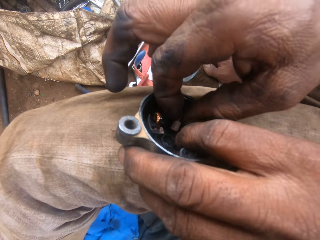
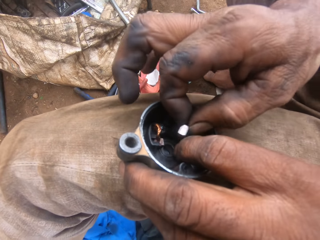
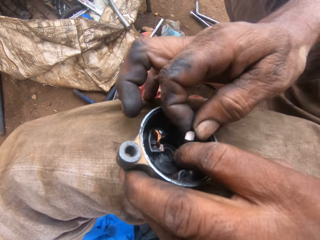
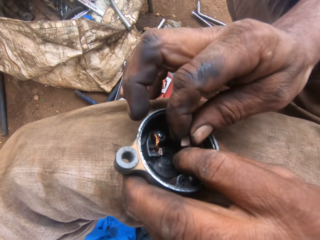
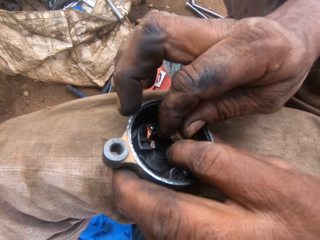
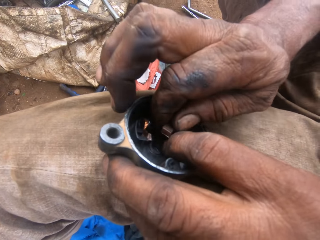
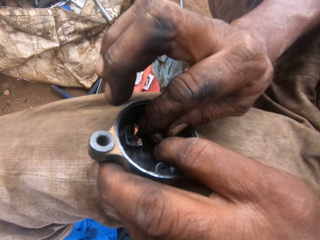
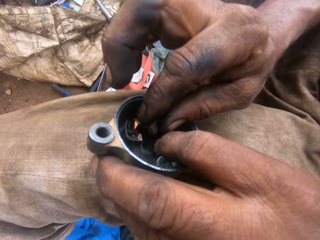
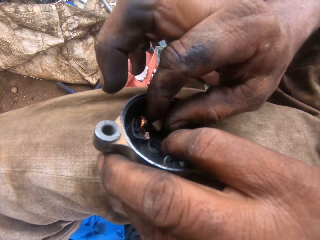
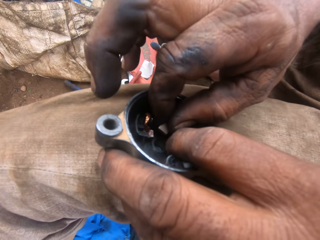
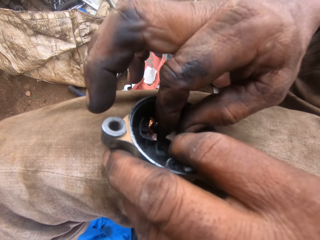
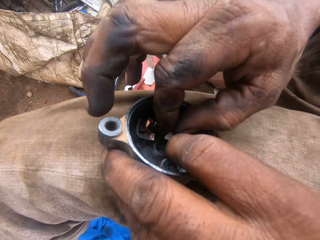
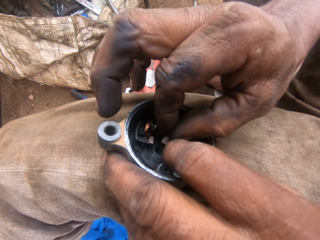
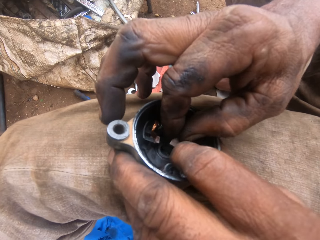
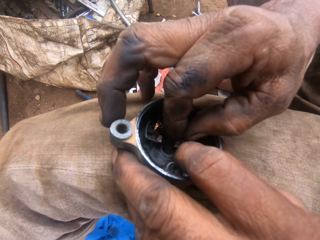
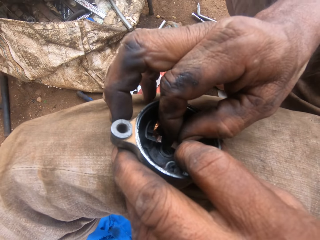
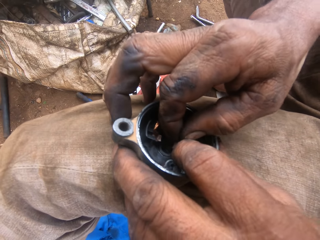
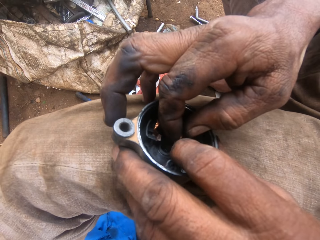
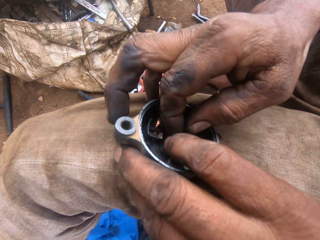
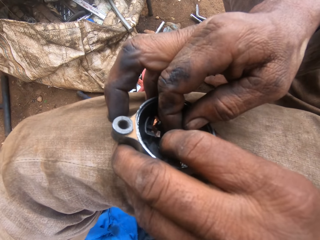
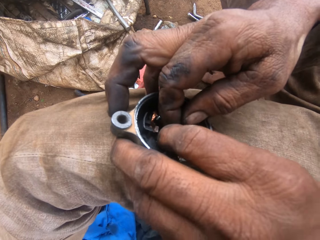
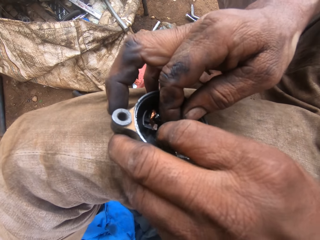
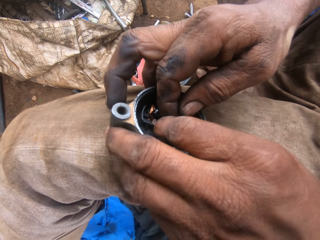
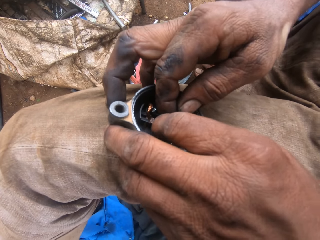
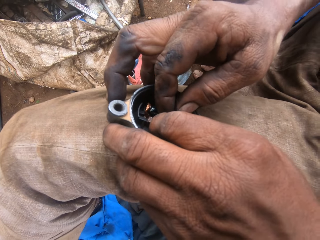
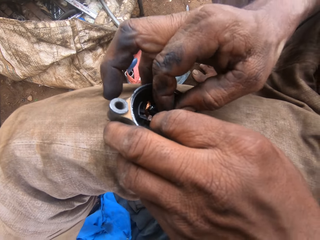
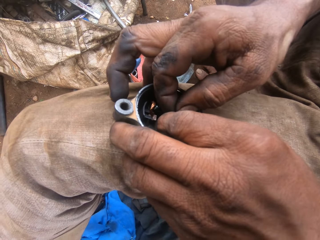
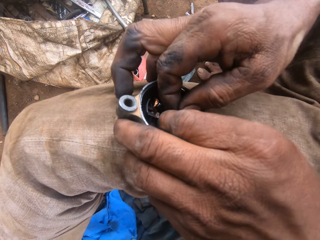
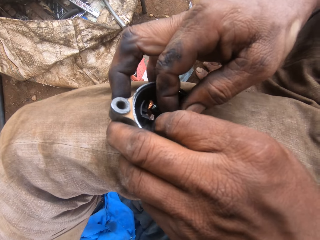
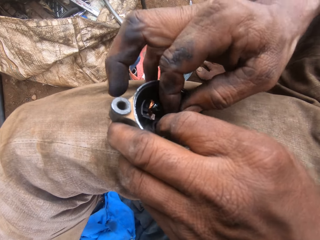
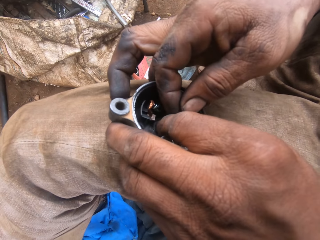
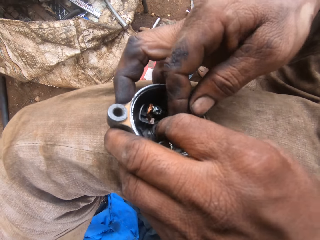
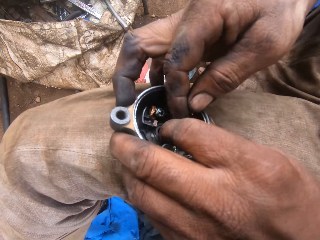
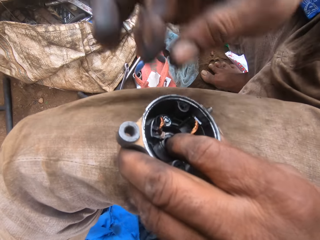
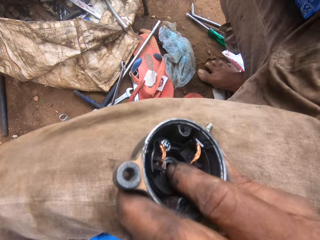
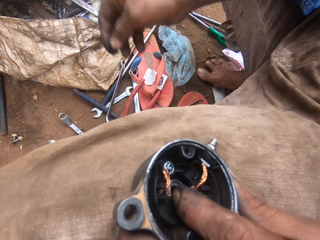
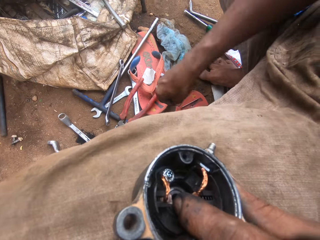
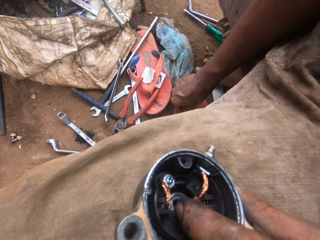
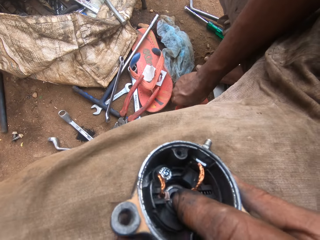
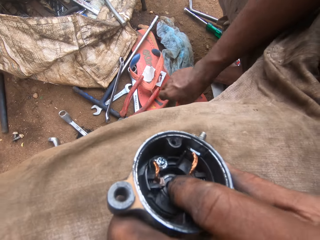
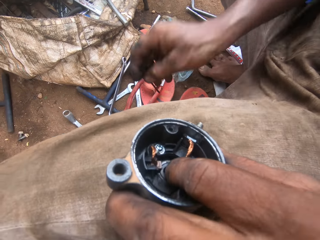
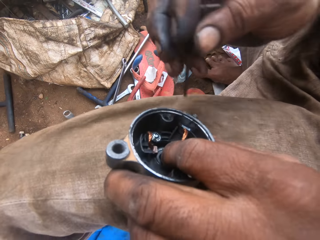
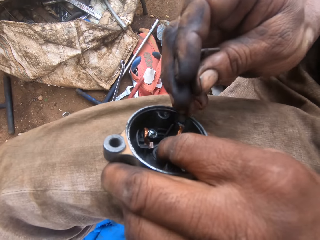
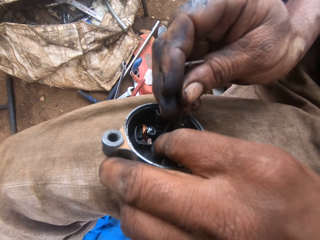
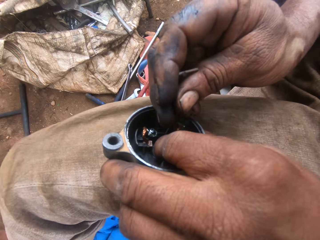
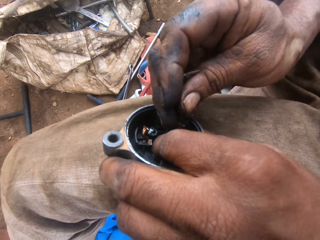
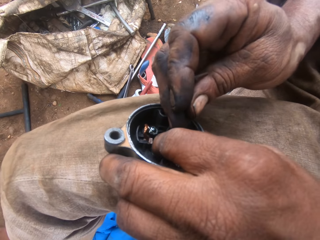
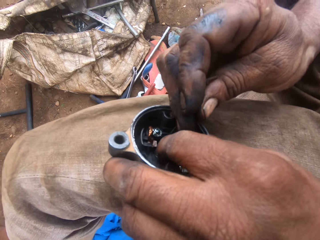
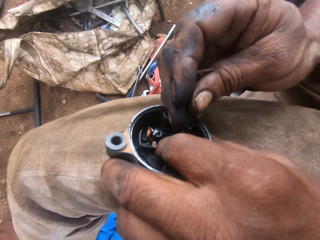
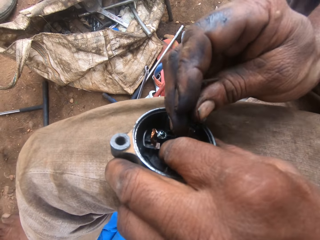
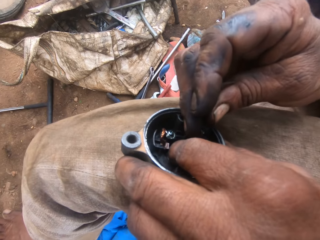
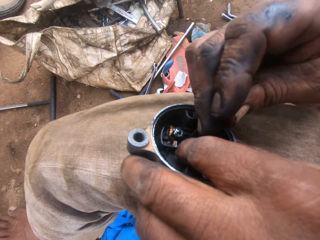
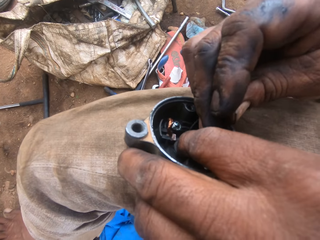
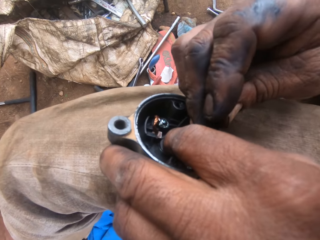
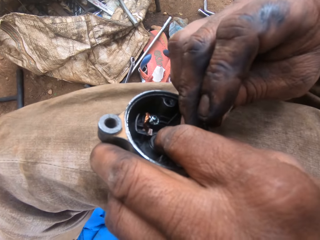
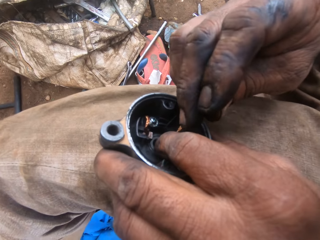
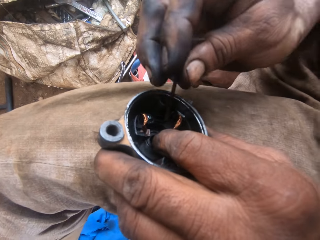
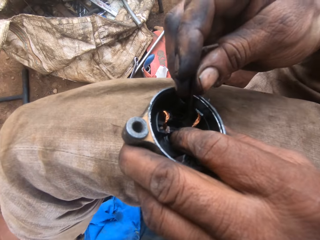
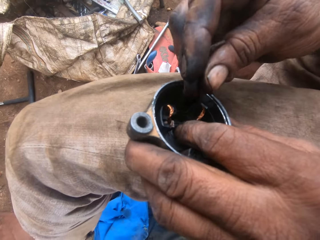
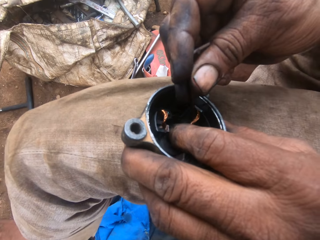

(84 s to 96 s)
The camera wearer removes his right hand from the locking hub. He picks the iron or hex wrench from the top of the slippers. He pins the cables in the locking hub with the iron. He fixes a wire of the motorbike magneto coil with the hex wrench.
